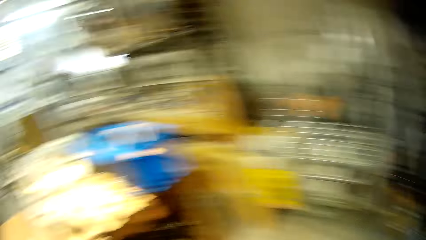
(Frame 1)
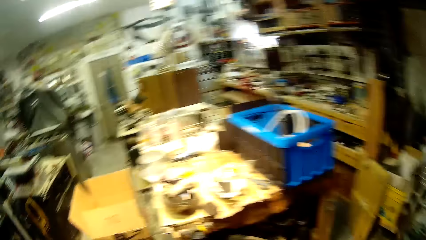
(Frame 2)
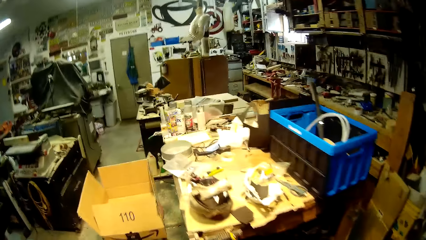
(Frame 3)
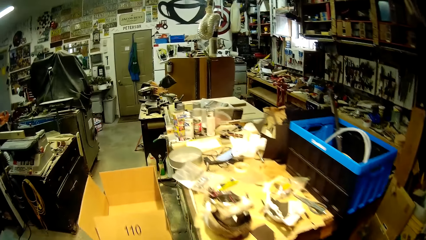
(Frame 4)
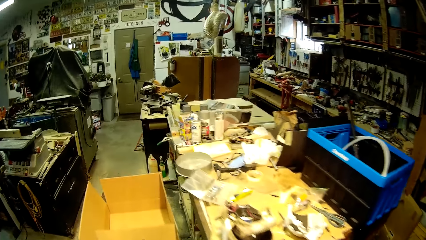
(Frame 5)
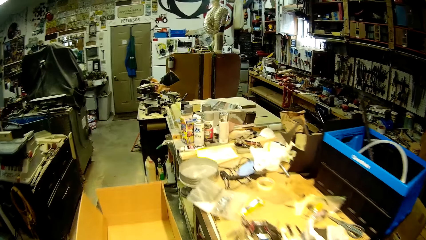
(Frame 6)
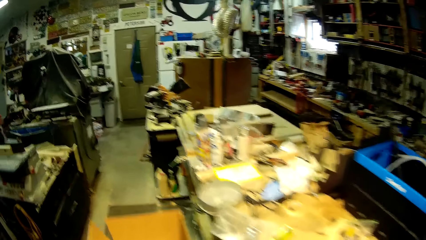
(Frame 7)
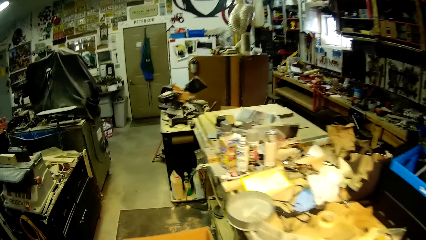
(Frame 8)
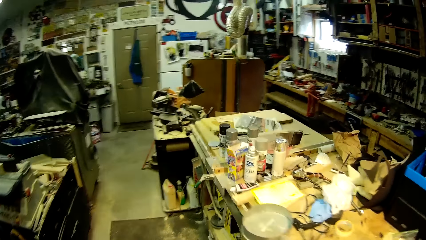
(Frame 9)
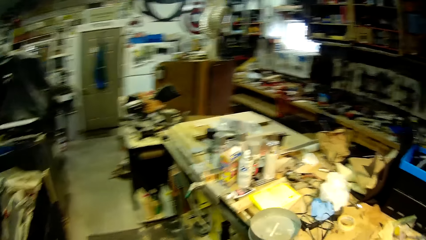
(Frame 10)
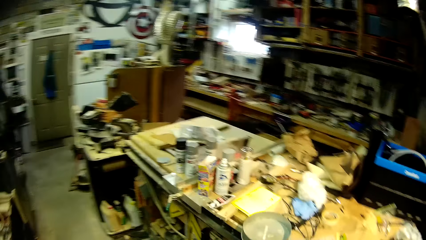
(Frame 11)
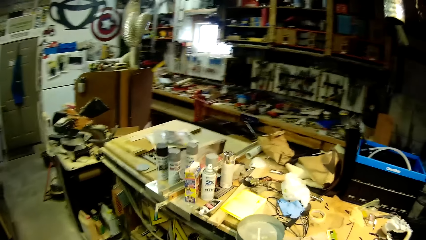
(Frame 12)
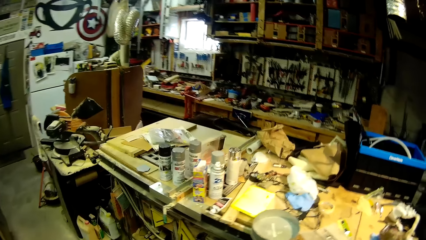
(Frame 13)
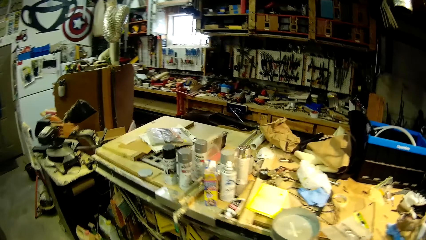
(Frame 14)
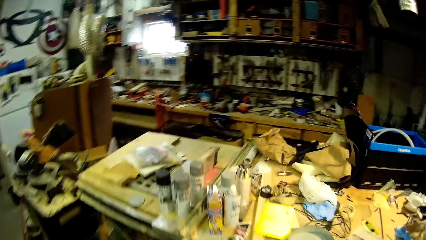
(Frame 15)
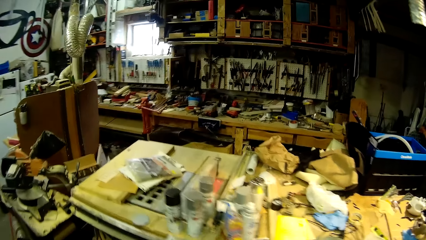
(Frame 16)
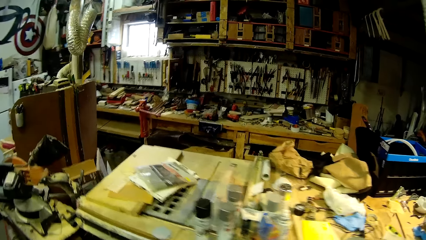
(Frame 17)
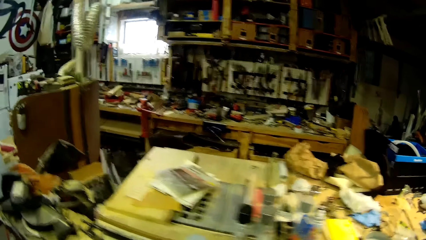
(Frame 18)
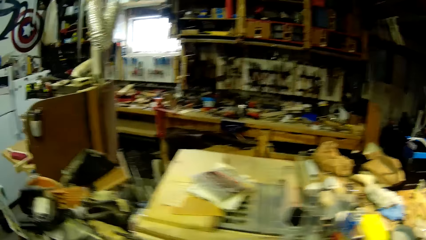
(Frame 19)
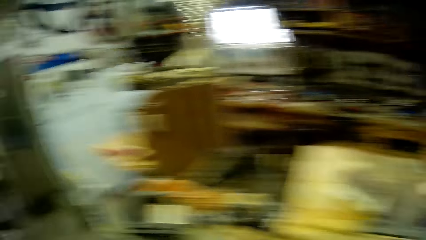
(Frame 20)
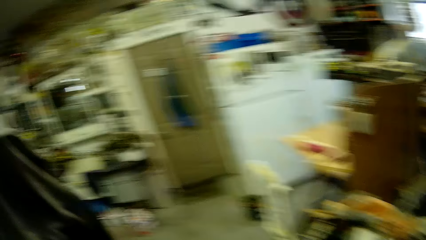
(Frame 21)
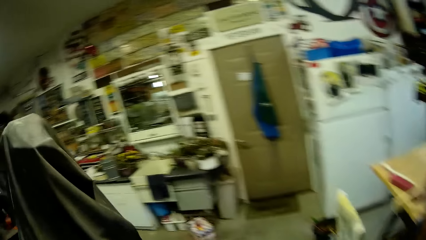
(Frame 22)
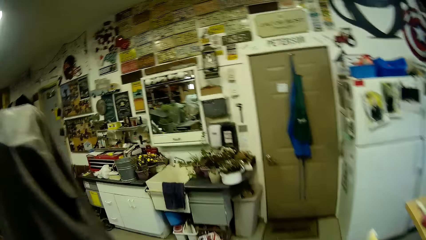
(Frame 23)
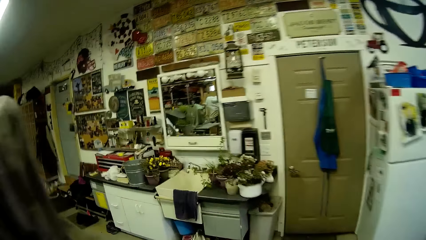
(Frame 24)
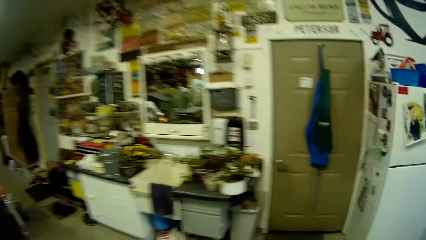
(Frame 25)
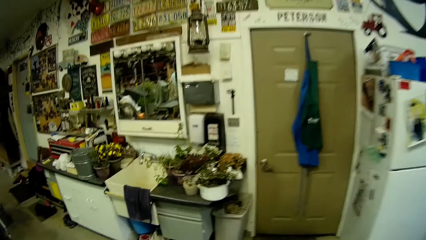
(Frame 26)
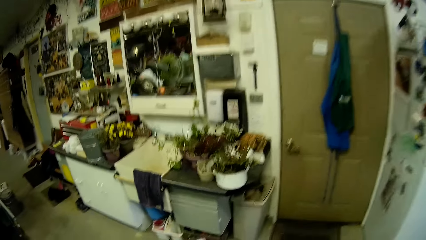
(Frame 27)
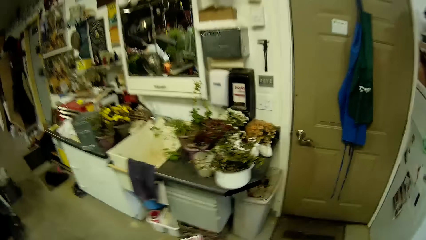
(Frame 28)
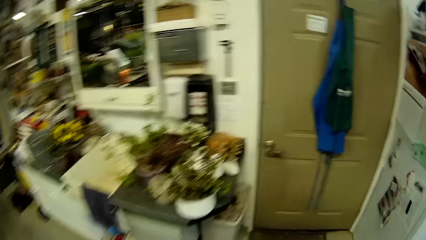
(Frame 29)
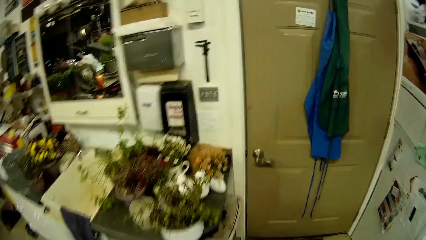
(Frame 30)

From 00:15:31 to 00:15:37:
The camera wearer walks away from the shelf.
